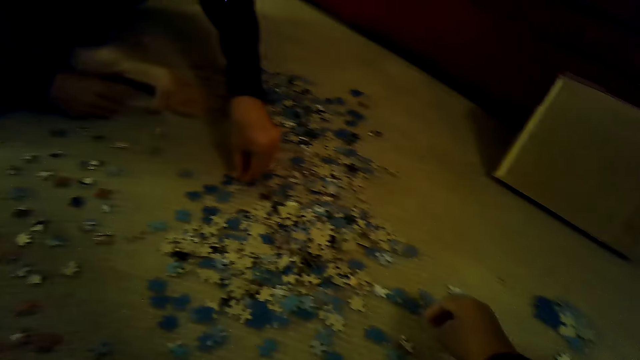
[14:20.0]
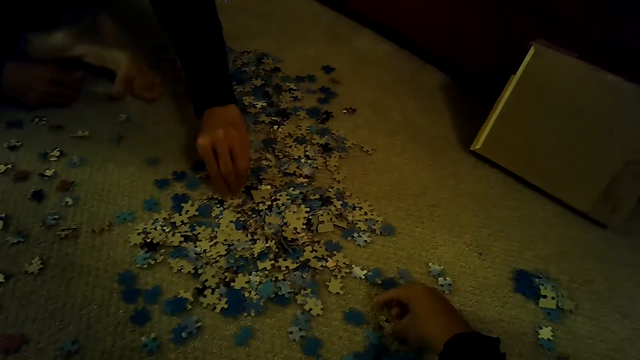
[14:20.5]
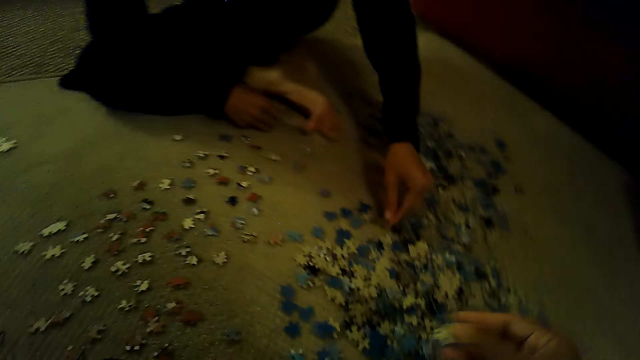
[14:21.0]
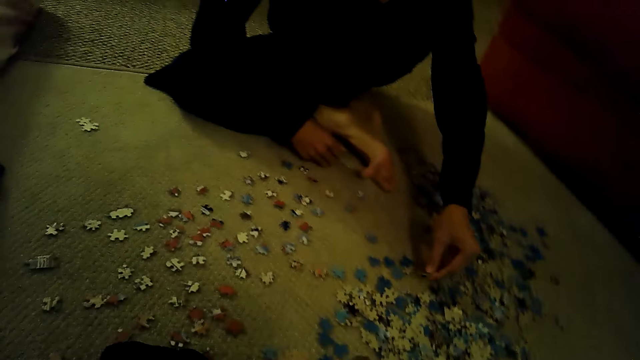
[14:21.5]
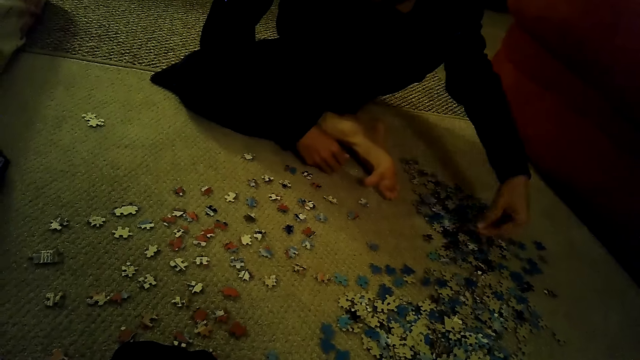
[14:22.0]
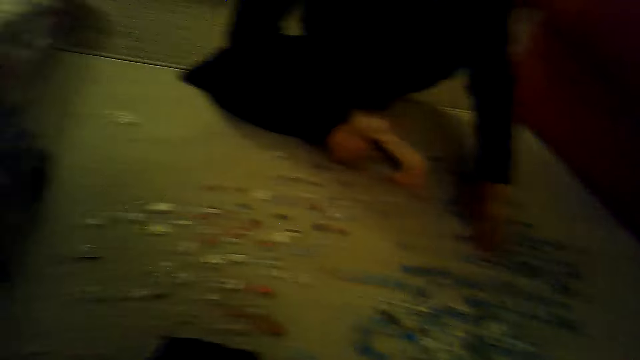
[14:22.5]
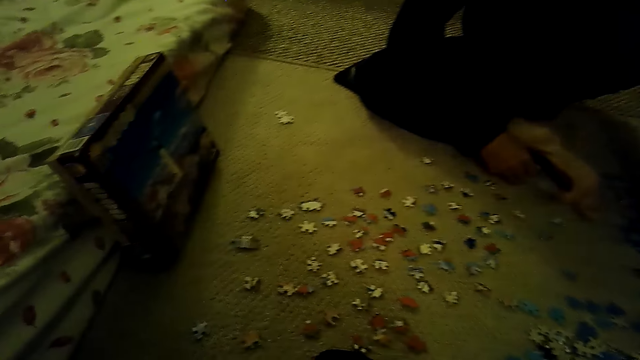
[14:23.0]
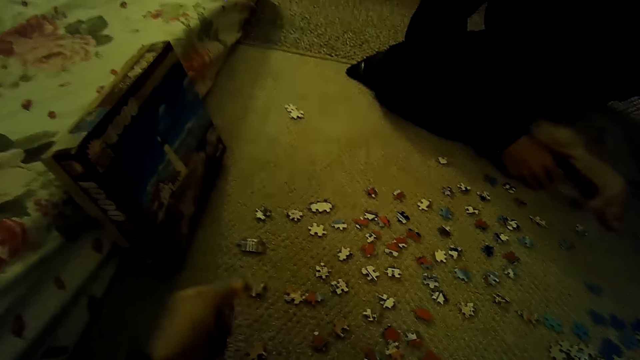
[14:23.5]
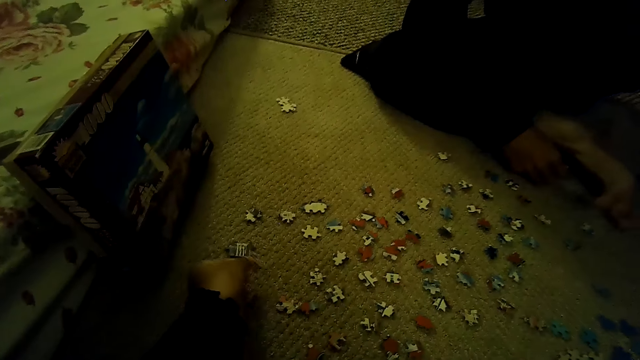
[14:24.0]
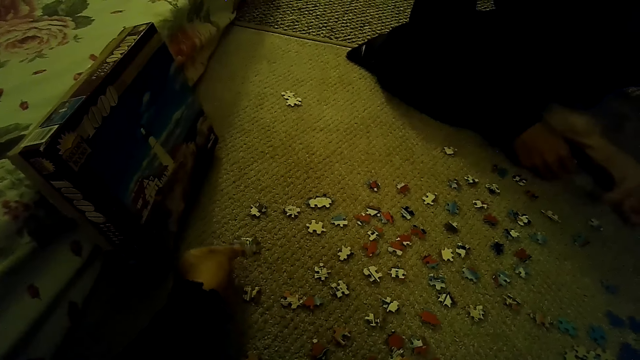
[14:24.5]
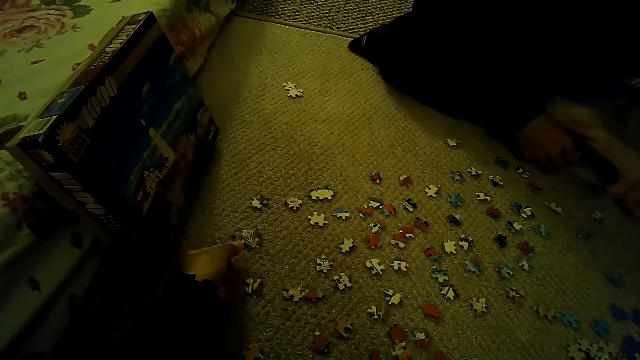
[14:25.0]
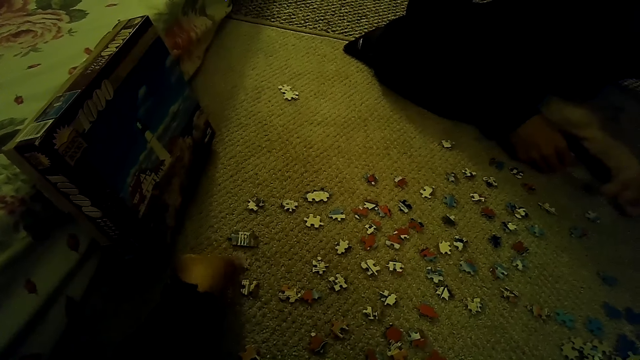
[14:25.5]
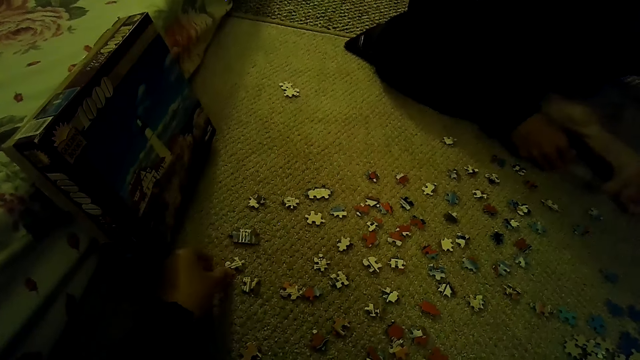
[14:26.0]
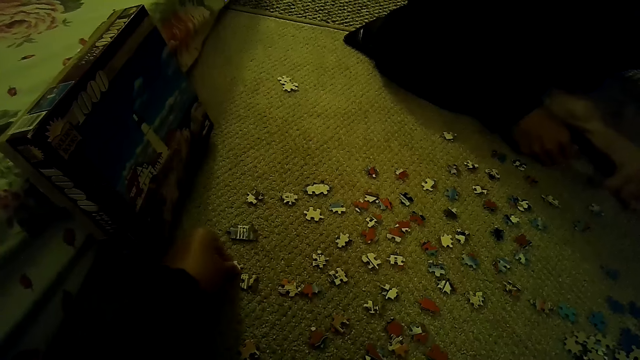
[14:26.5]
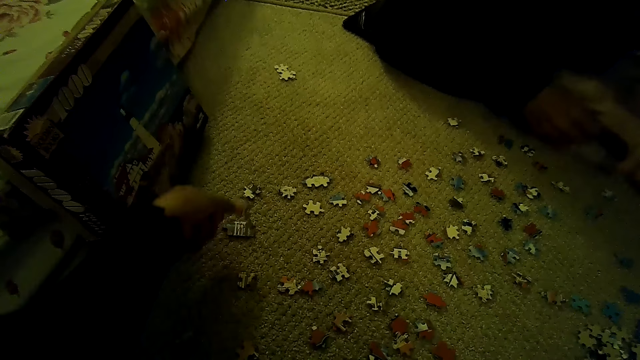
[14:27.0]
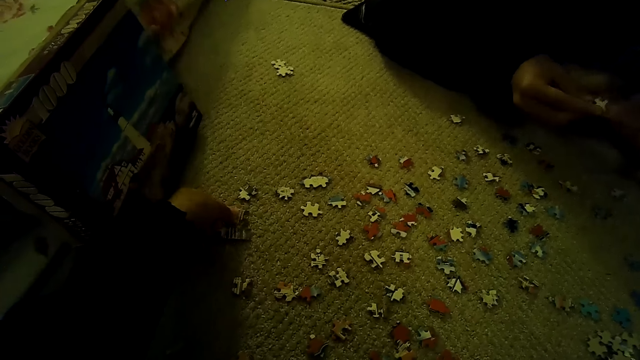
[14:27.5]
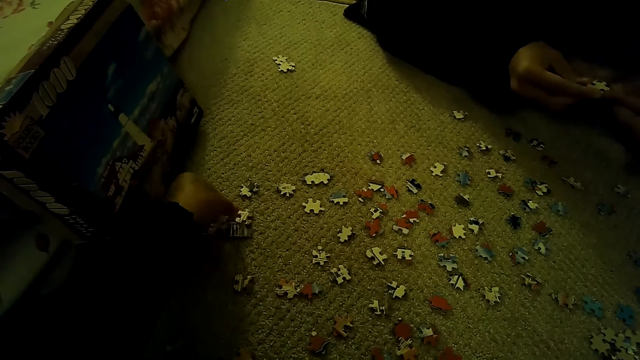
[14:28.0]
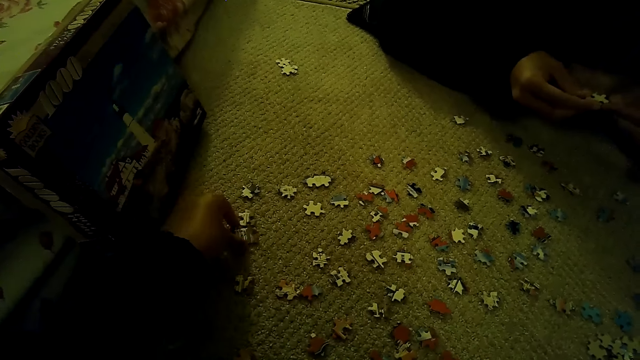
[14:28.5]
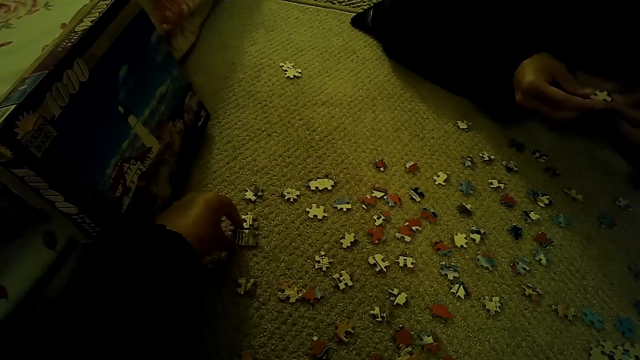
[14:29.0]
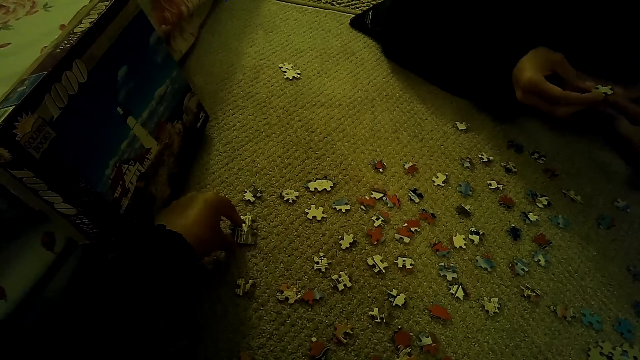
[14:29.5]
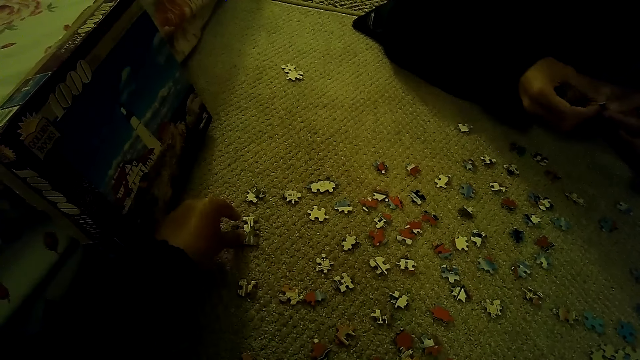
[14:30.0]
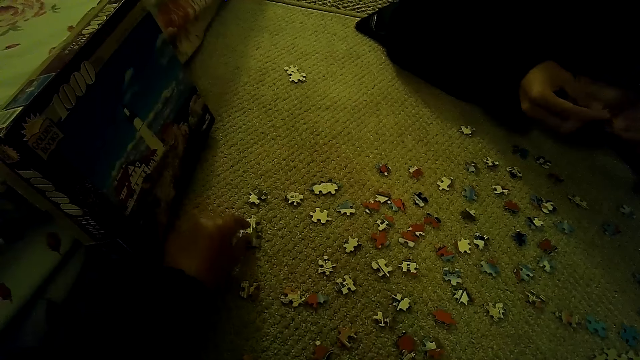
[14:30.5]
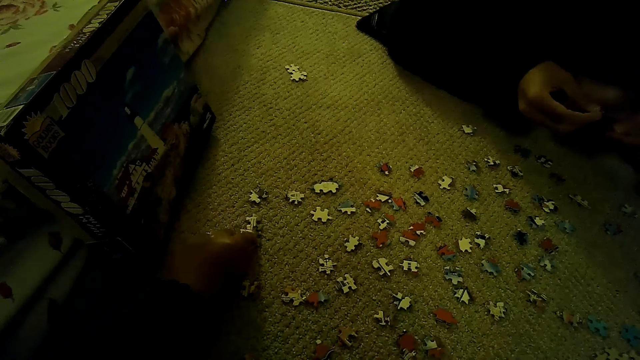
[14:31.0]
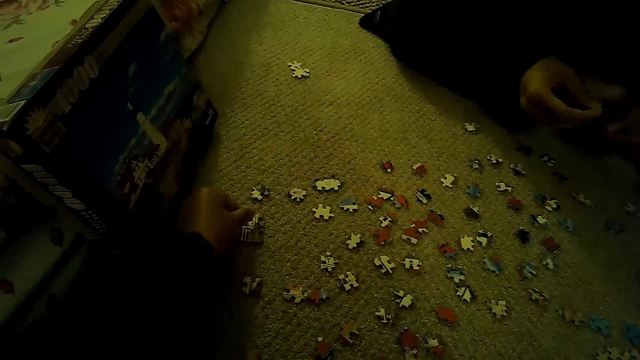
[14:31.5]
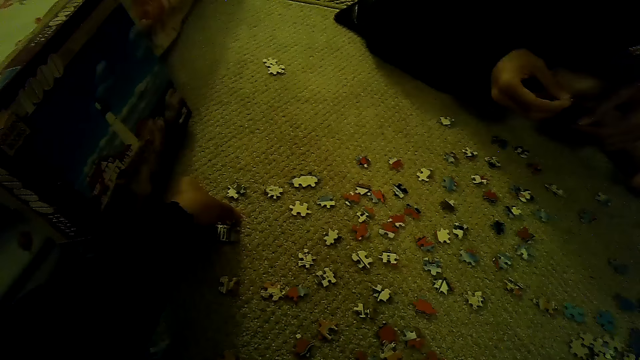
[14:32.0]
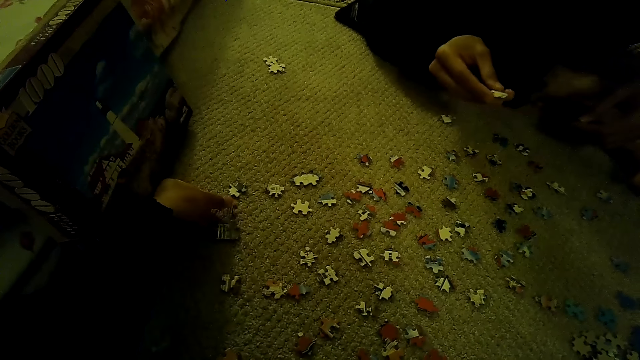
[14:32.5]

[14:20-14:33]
The camera wearer stares at the pieces of a jigsaw puzzle. They sort the pieces of the jigsaw puzzle. They stare at the box of the jigsaw puzzle. They swing the left hand. They drop the piece of the jigsaw puzzle. They play the jigsaw puzzle. They touch the piece of the jigsaw puzzle with the left hand. A man plays the jigsaw puzzle.

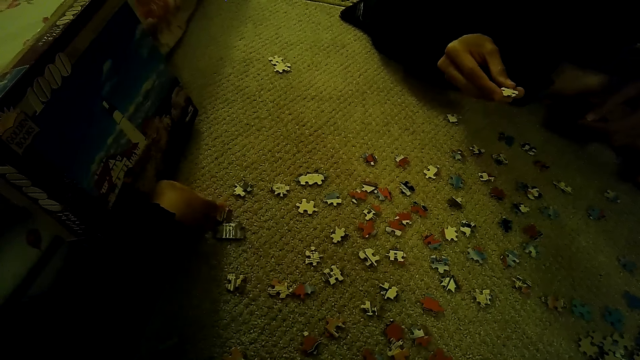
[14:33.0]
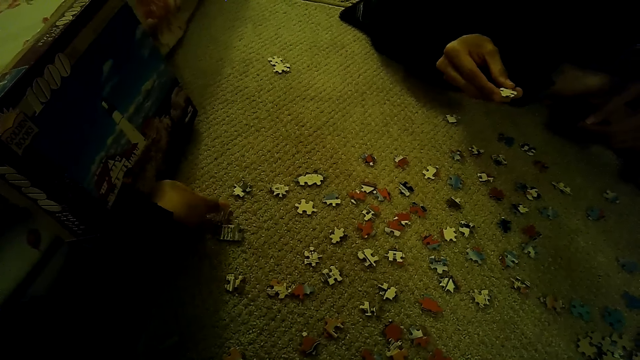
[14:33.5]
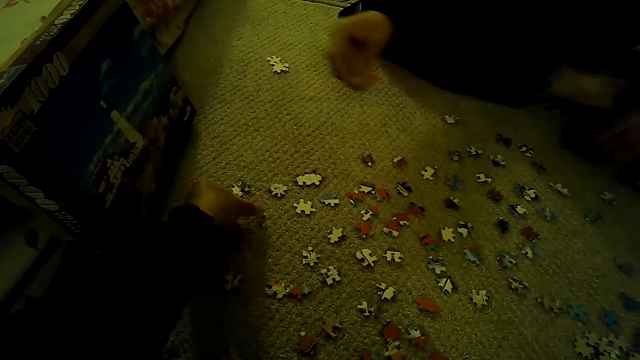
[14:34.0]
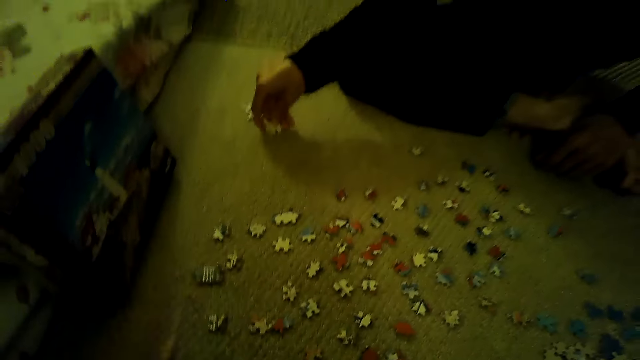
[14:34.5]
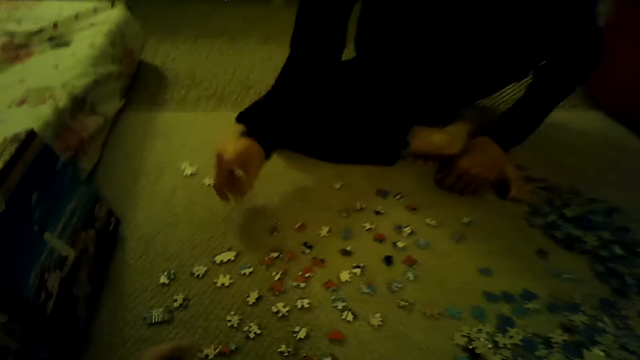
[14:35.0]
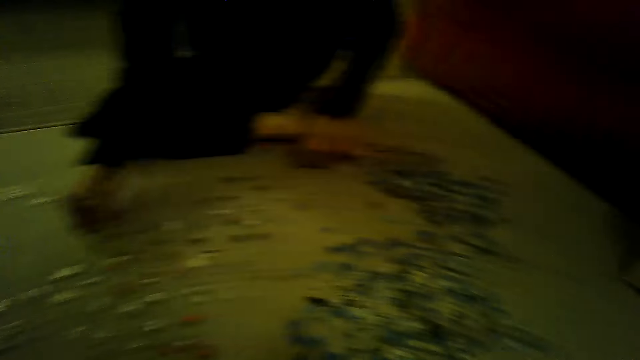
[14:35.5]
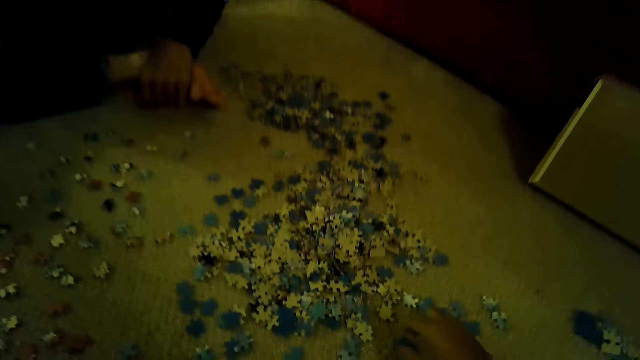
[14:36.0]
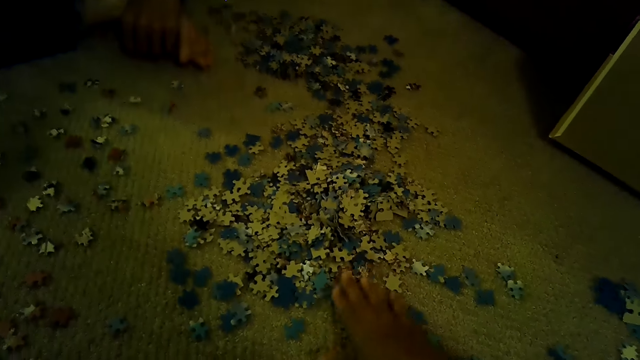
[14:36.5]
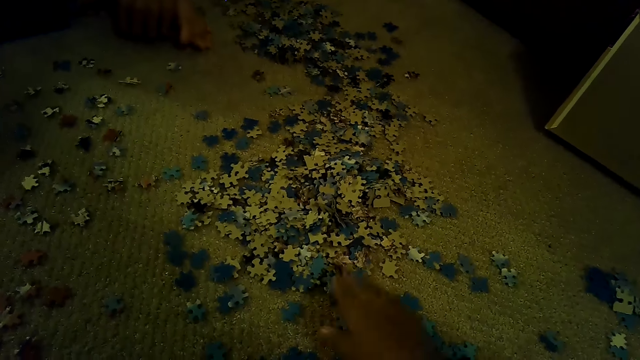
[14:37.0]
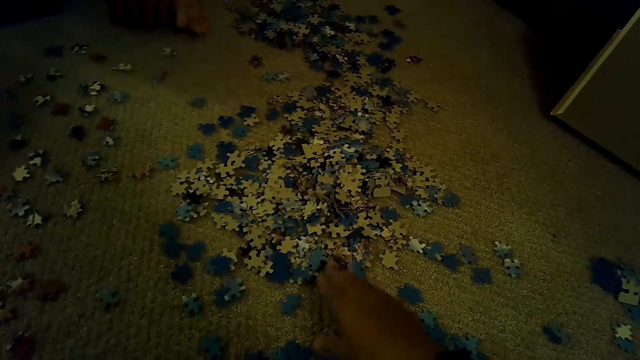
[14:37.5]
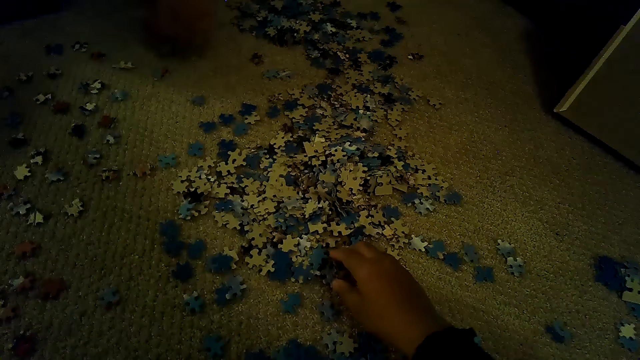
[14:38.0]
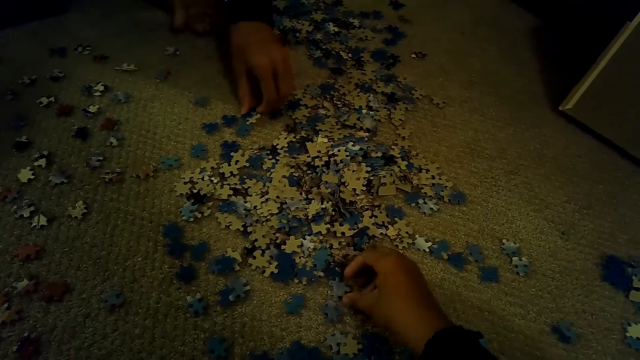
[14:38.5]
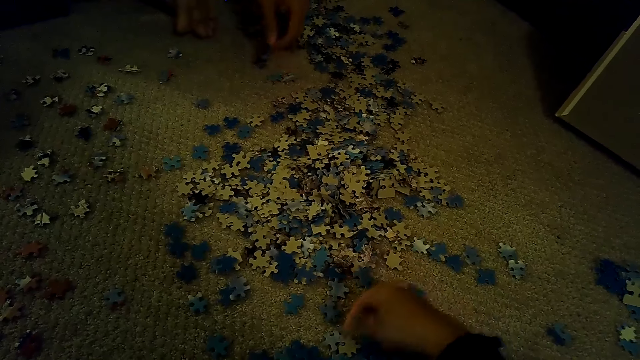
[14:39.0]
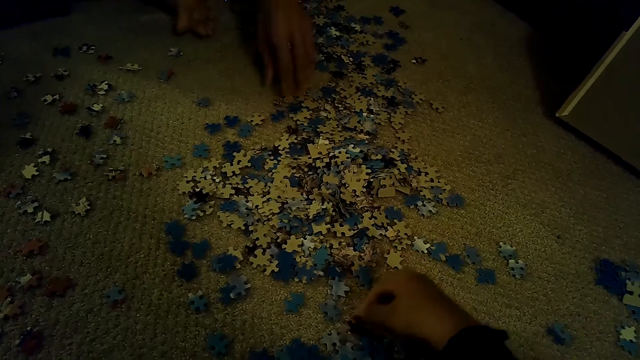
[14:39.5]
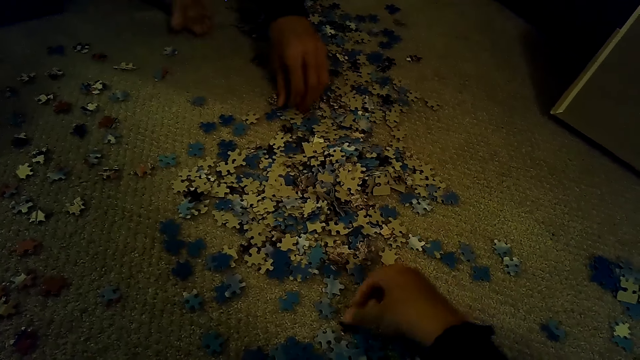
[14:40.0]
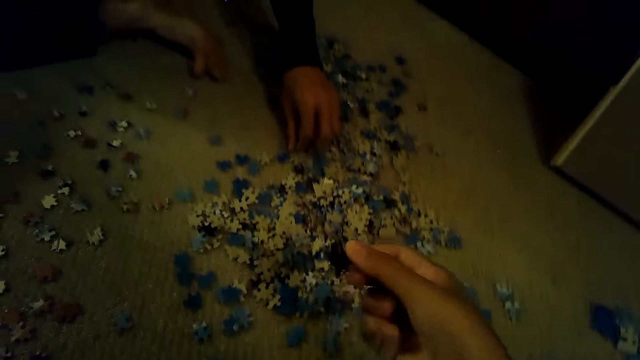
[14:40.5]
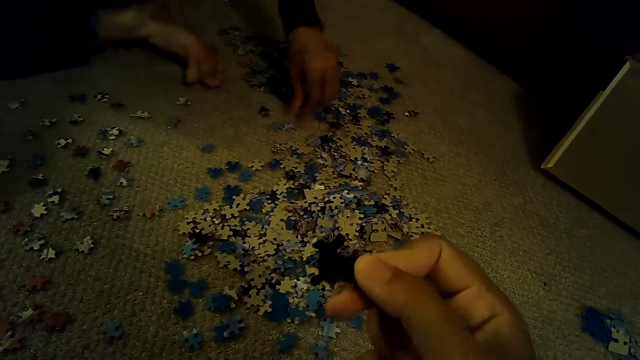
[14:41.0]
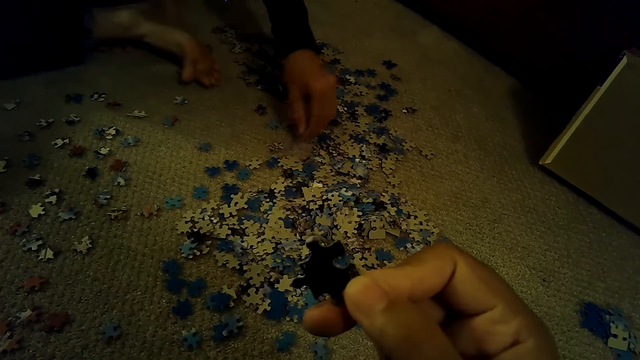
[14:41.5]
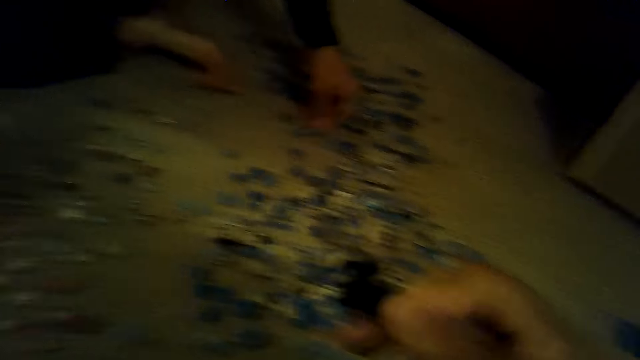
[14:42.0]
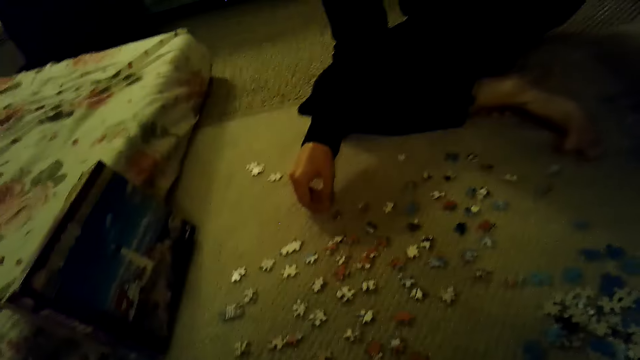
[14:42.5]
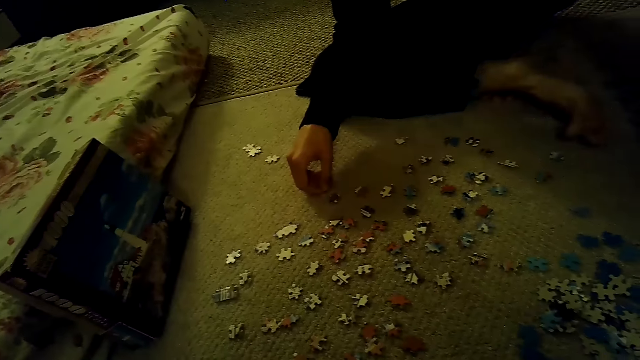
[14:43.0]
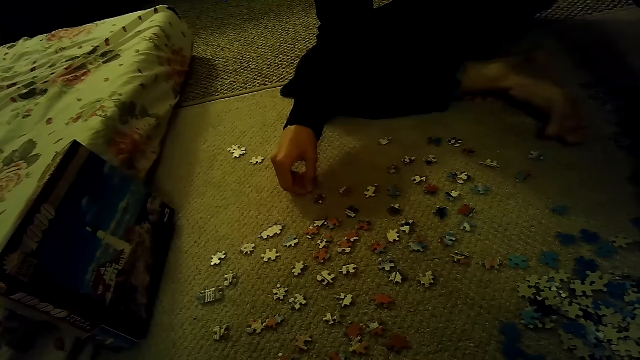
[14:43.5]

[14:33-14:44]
The camera wearer swings the left hand. They sort the pieces of a jigsaw puzzle. They look around. They move the jigsaw puzzle pieces. They look at the jigsaw puzzle piece. They pick up the jigsaw puzzle. They stare at the box of the jigsaw puzzle.
